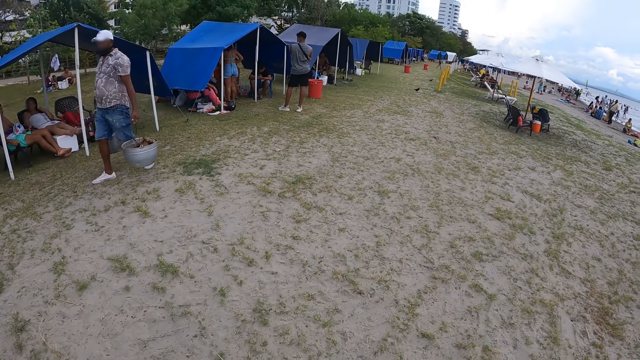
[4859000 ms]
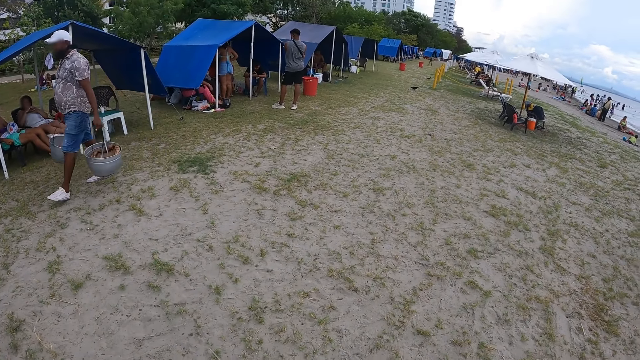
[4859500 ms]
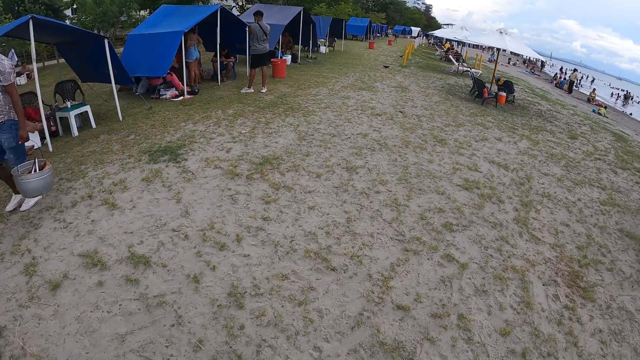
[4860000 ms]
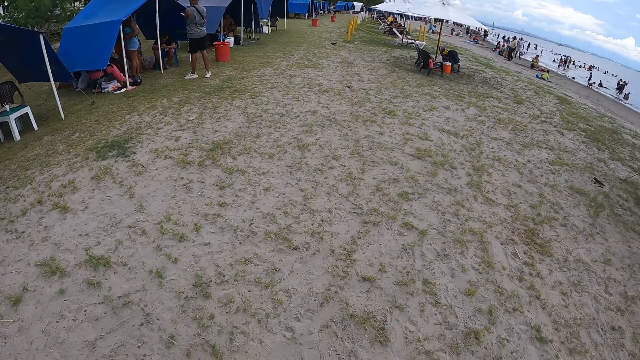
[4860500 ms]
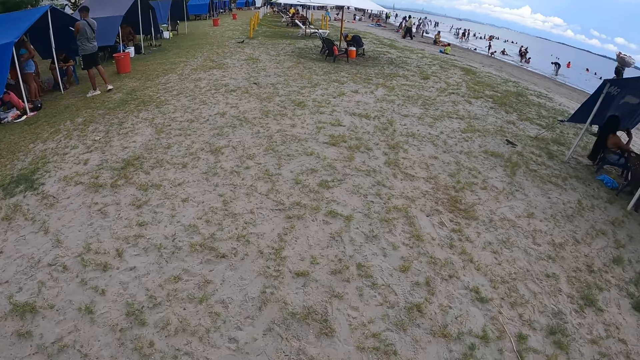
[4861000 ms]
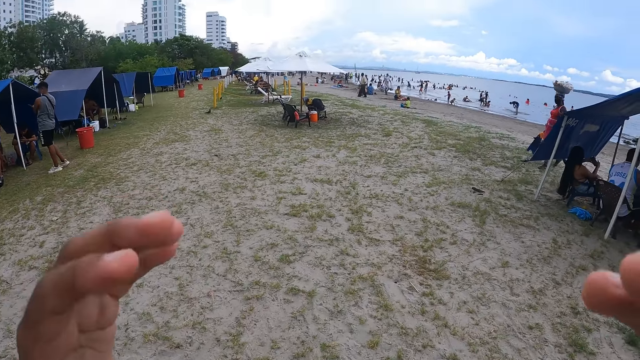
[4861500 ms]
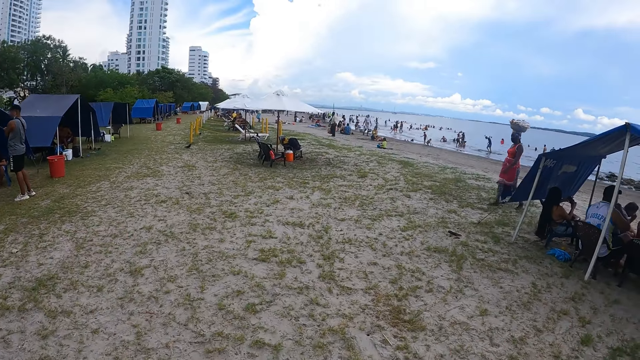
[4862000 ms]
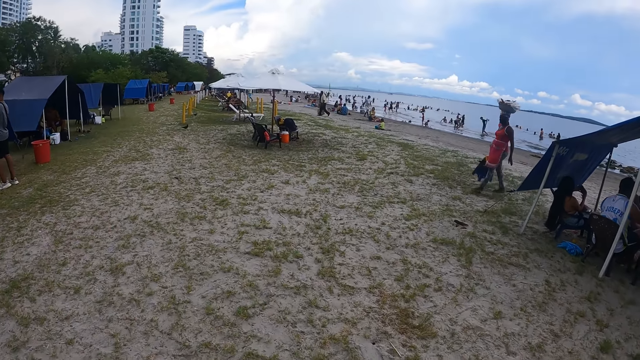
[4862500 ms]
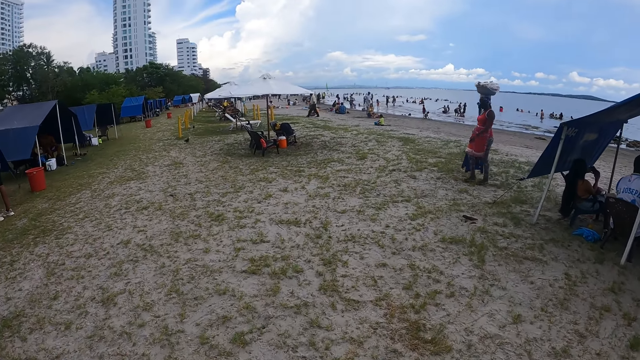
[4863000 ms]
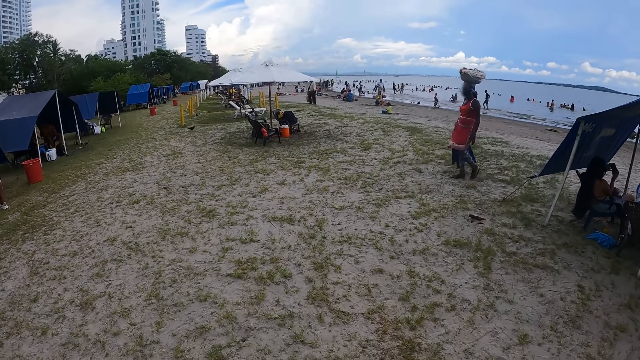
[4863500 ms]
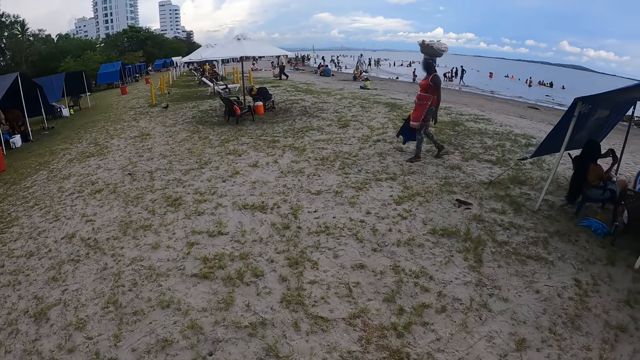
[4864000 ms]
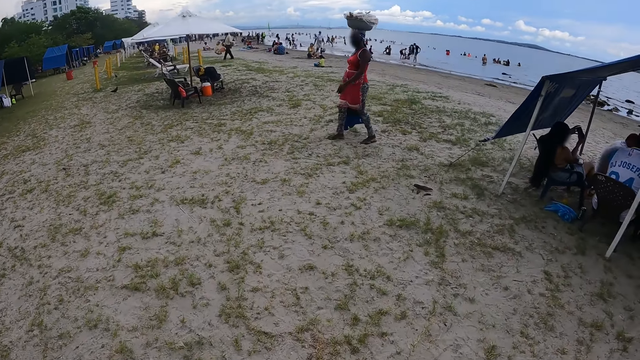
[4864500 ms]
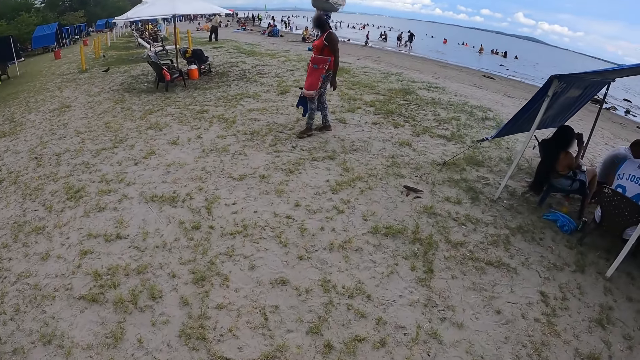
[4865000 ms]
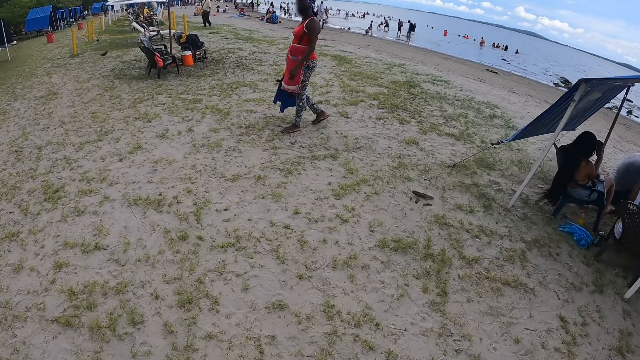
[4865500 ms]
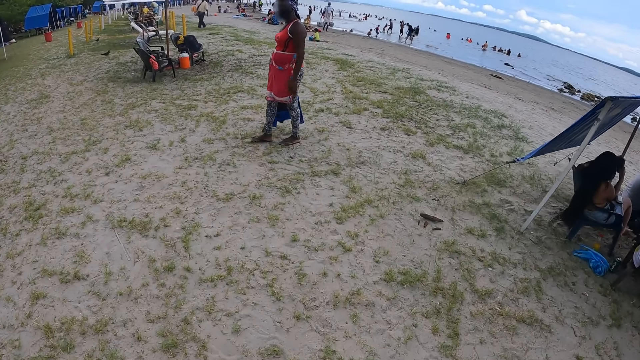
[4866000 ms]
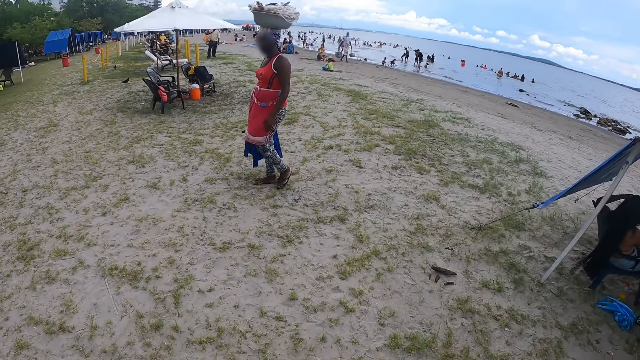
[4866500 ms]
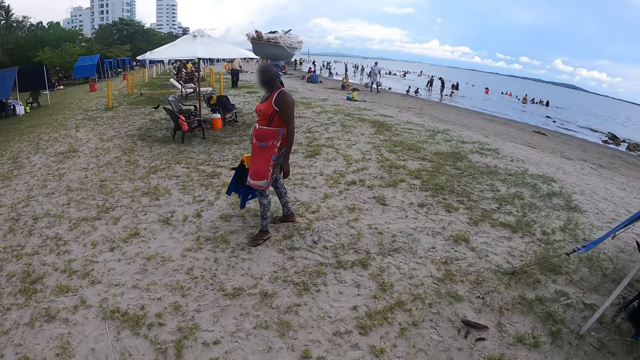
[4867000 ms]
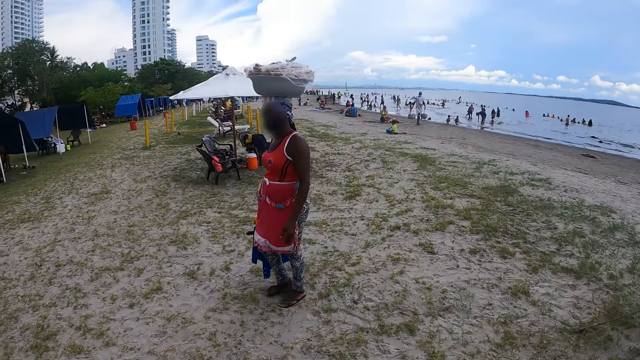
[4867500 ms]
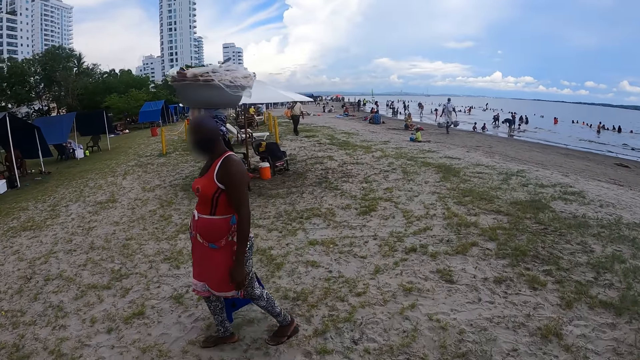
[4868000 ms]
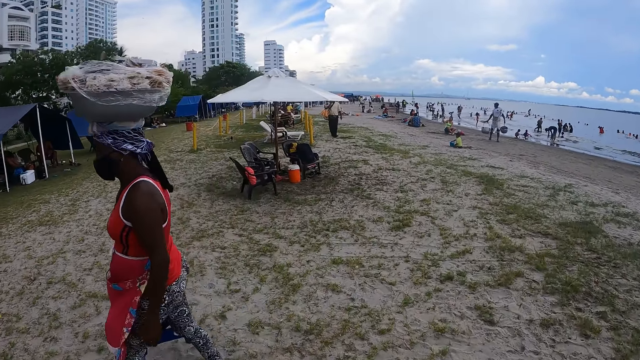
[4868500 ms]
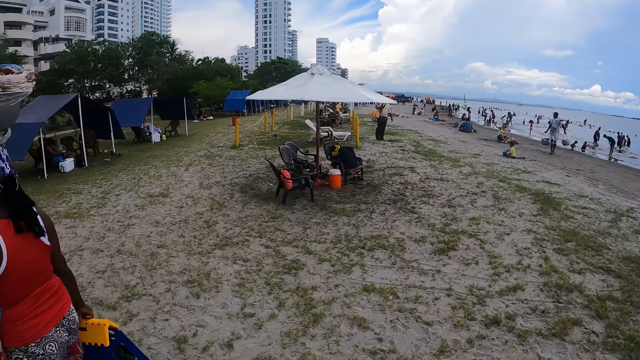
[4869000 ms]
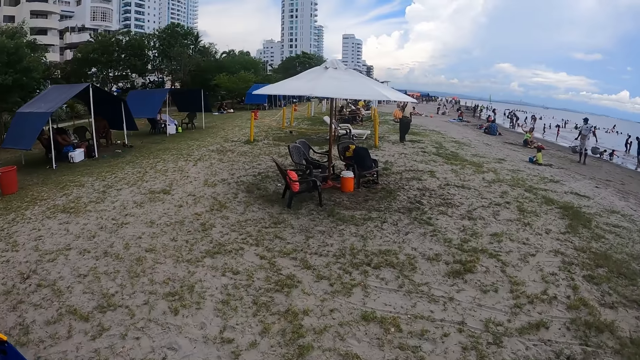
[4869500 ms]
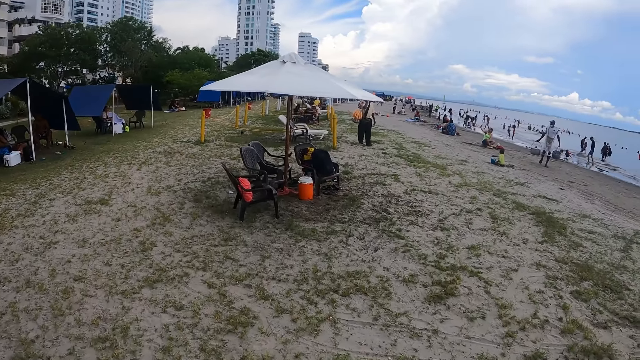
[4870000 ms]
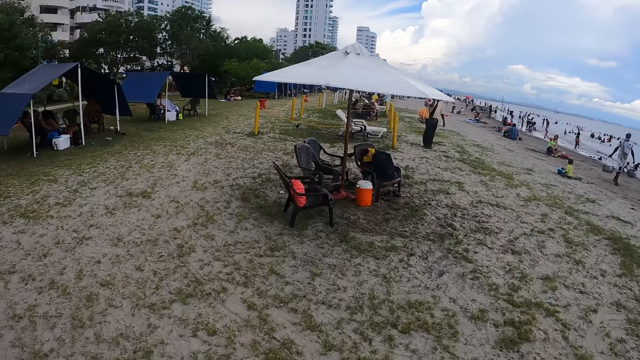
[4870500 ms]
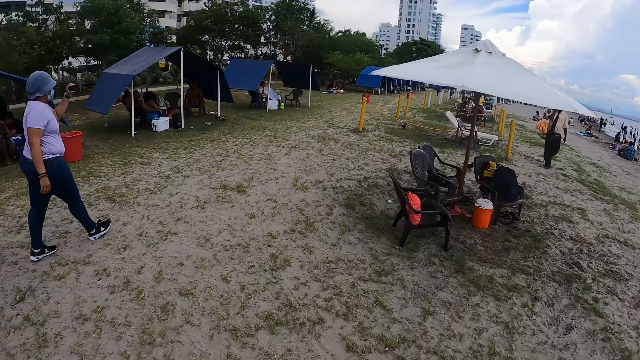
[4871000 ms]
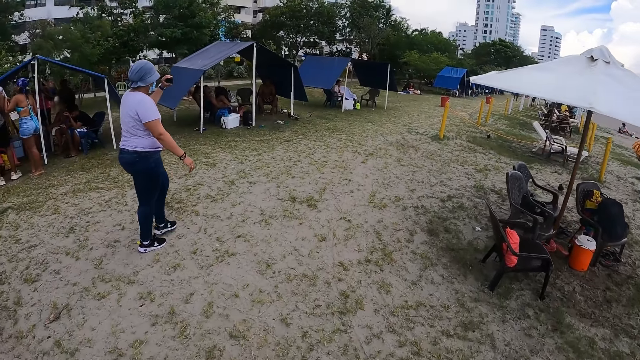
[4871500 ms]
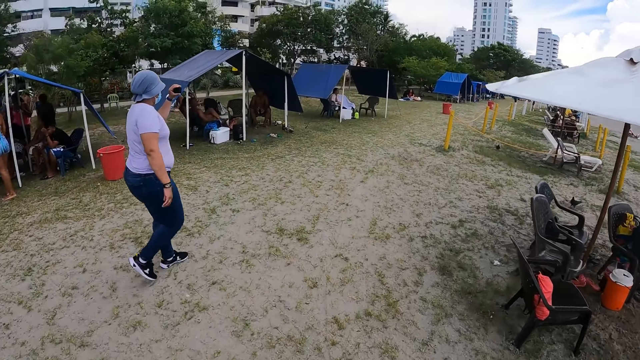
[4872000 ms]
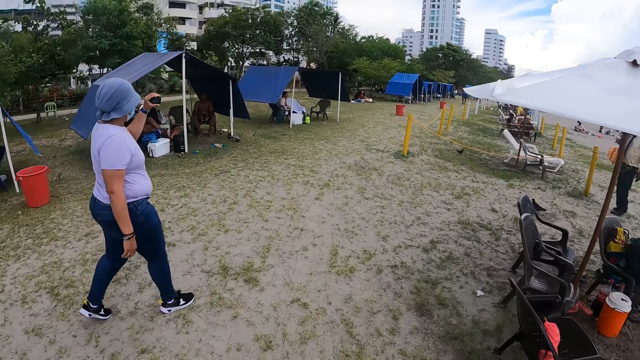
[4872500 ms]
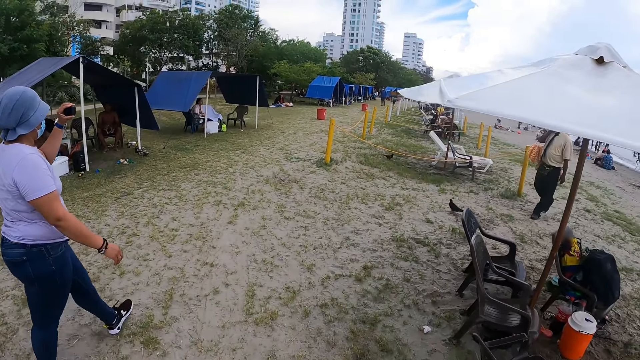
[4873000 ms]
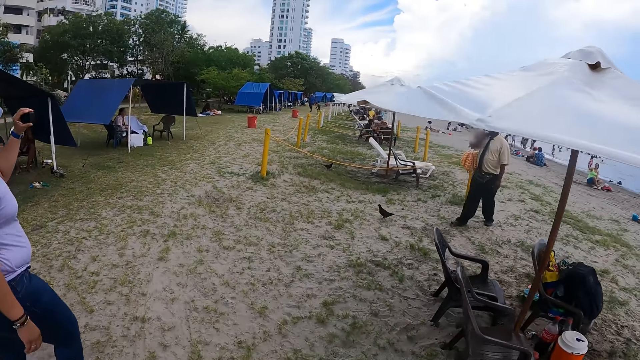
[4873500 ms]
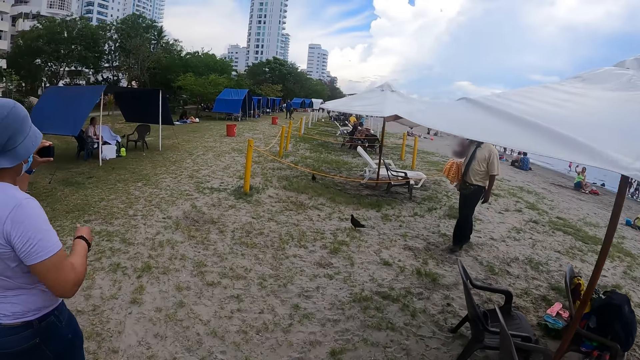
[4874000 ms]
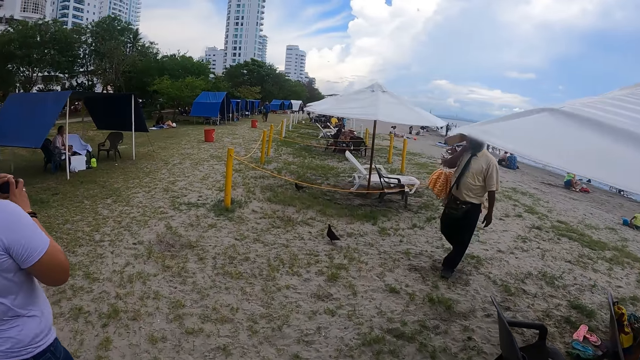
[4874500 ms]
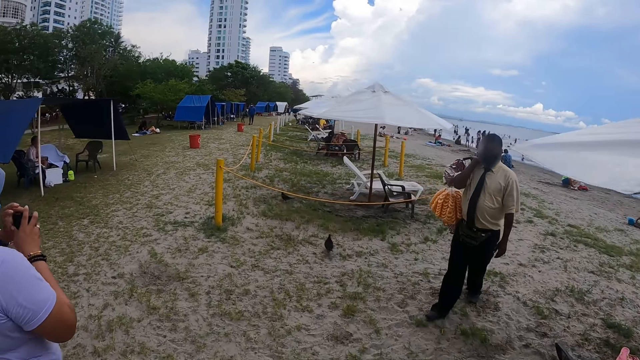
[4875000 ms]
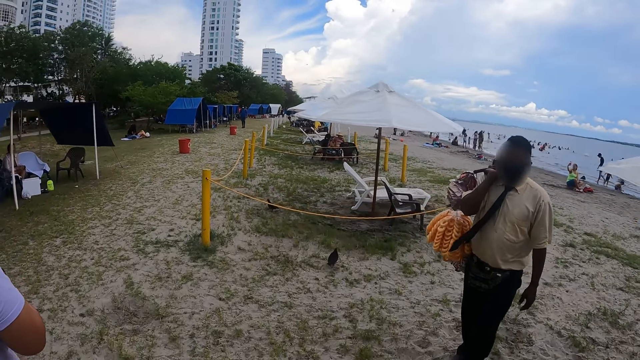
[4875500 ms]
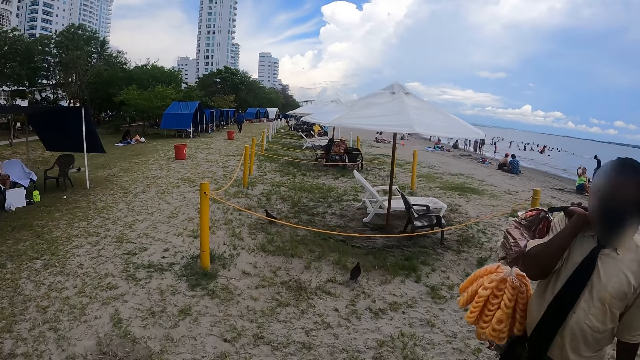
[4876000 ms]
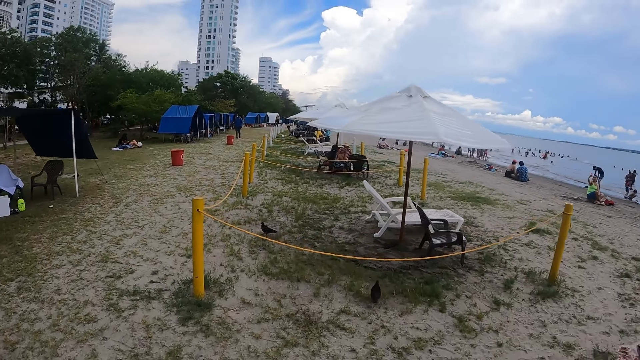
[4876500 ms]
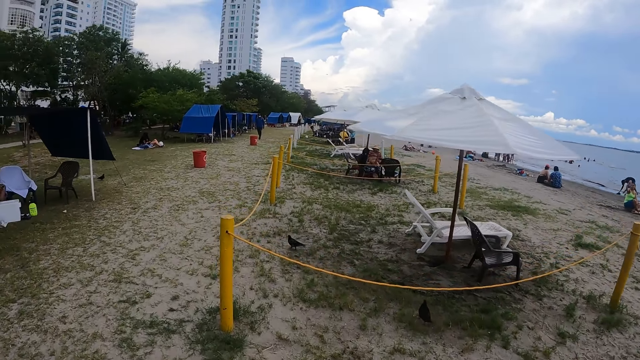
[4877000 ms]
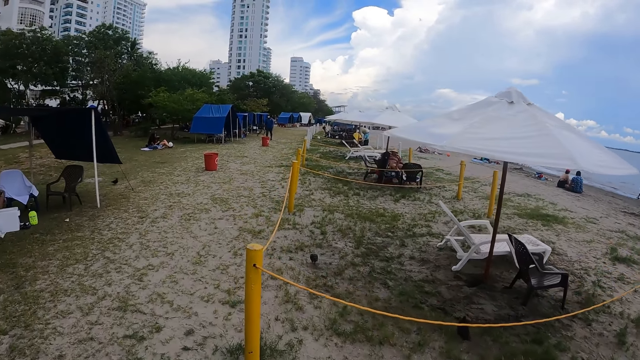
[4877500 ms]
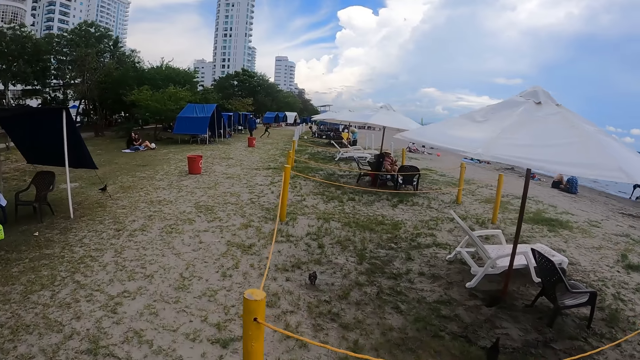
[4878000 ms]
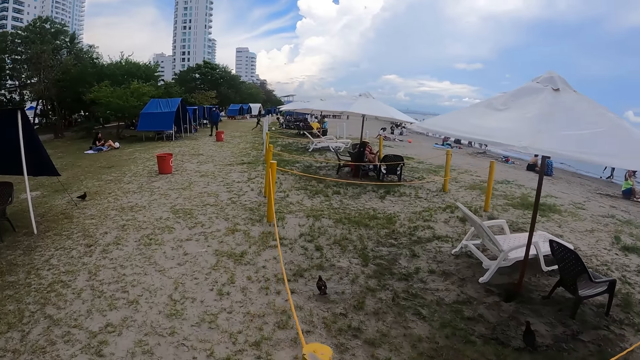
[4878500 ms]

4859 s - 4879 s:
The camera wearer puts down the hands. They walk on the beach. A woman takes a photo. The woman takes a video with her phone. The camera wearer walks on the beach.
